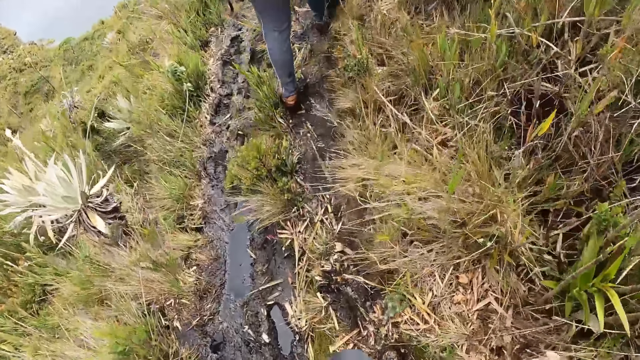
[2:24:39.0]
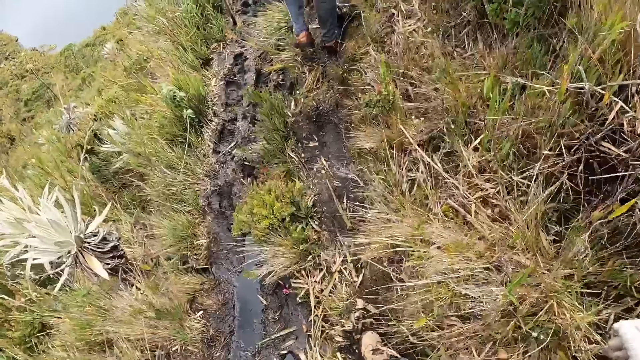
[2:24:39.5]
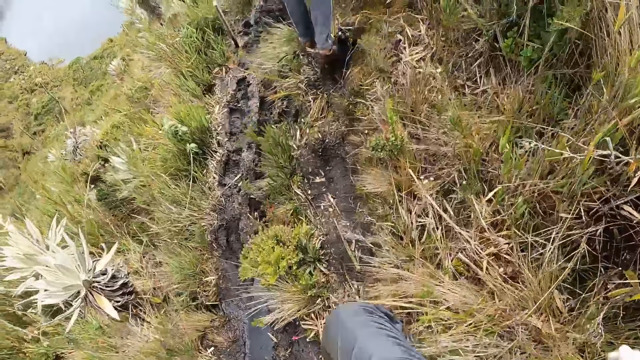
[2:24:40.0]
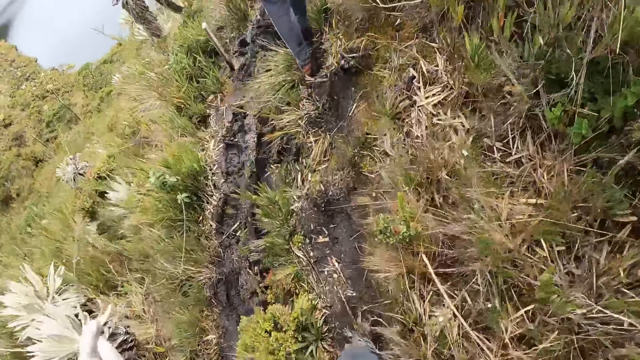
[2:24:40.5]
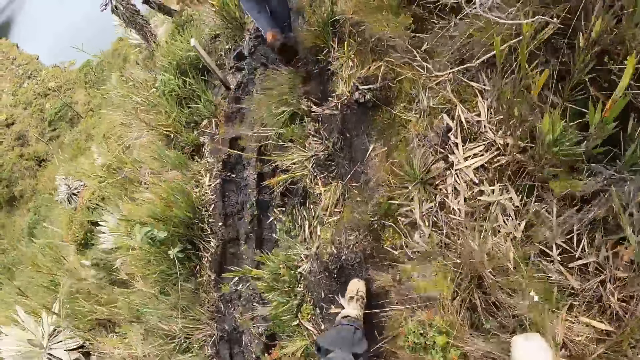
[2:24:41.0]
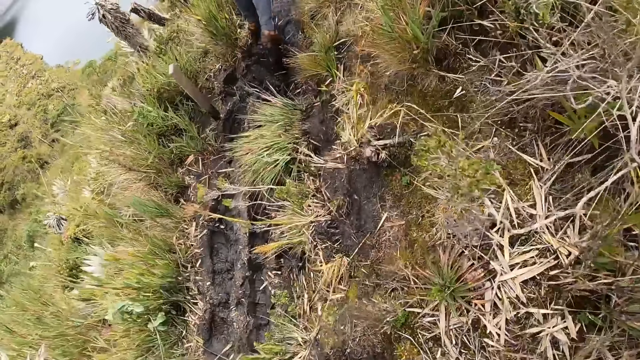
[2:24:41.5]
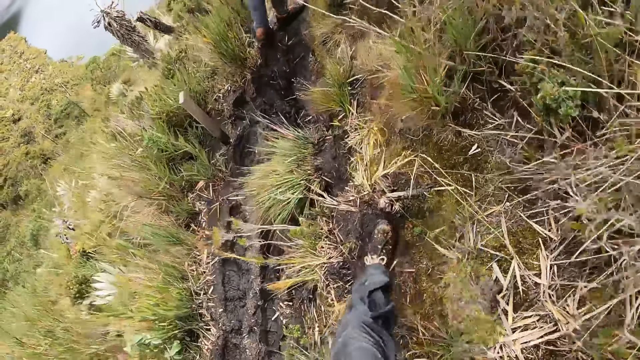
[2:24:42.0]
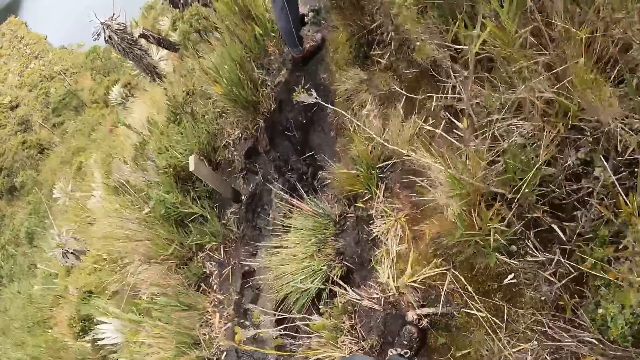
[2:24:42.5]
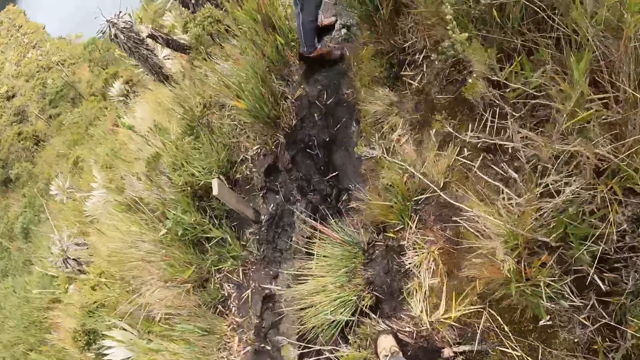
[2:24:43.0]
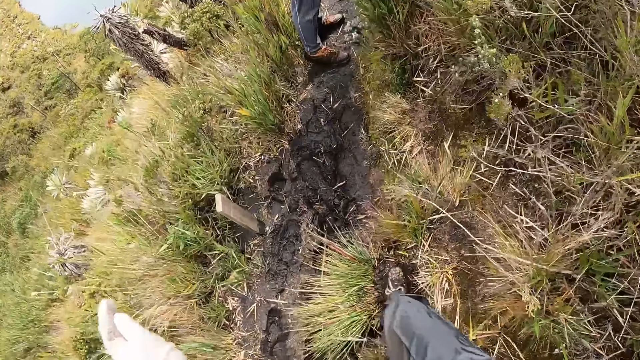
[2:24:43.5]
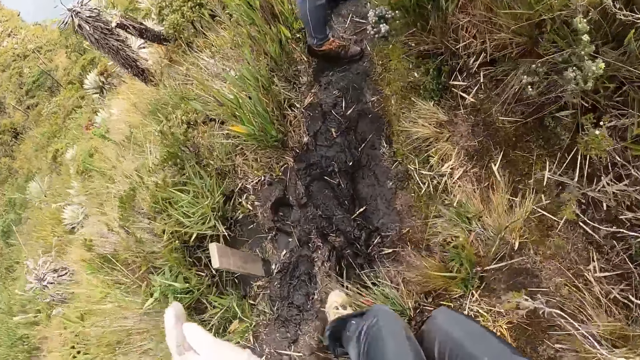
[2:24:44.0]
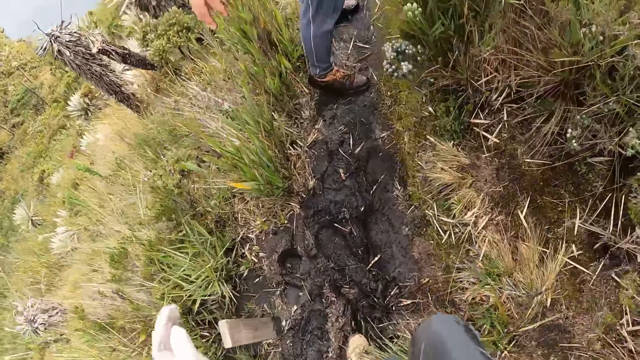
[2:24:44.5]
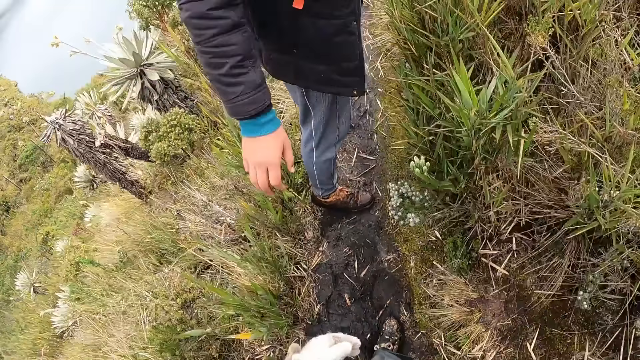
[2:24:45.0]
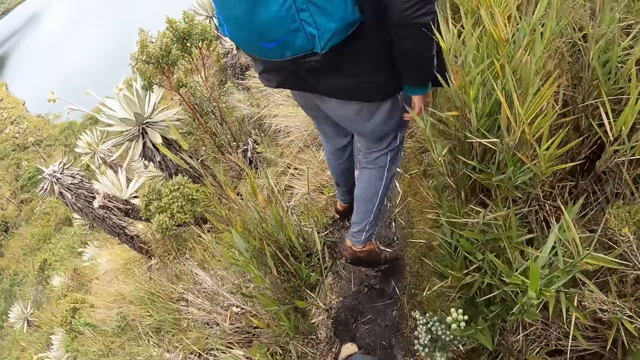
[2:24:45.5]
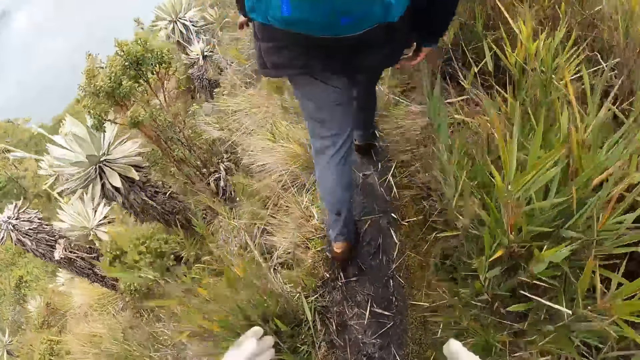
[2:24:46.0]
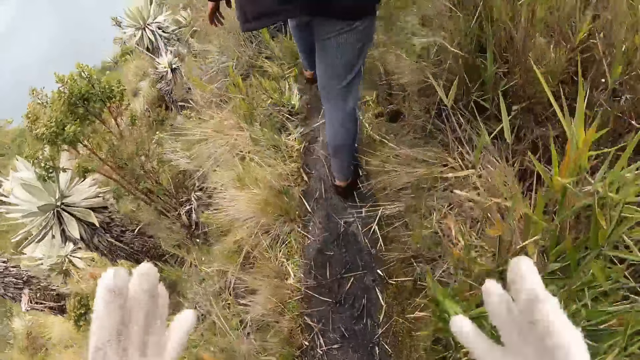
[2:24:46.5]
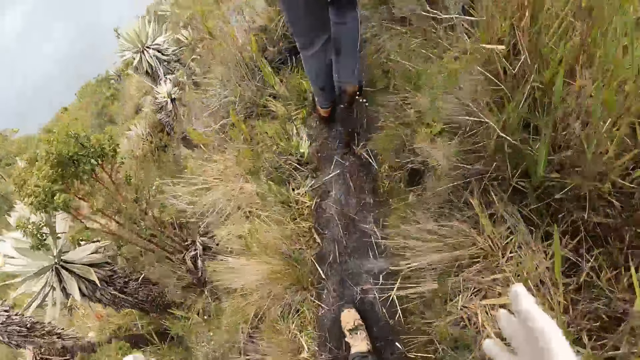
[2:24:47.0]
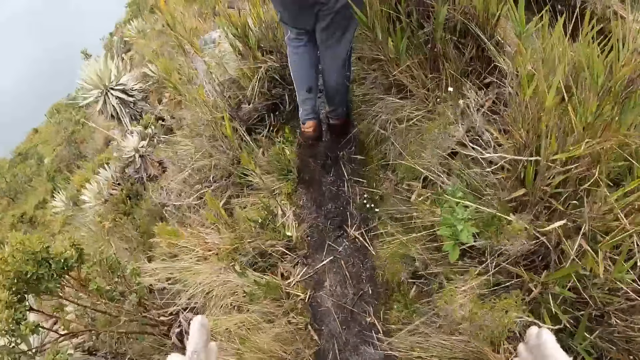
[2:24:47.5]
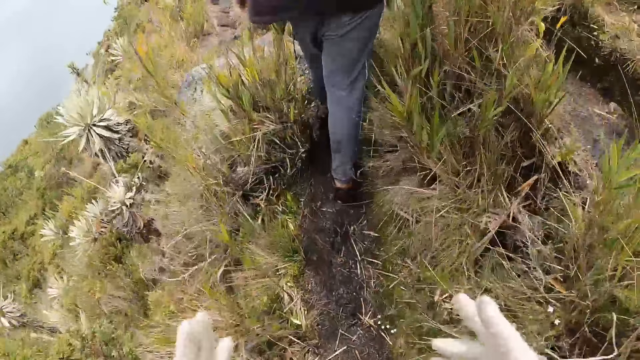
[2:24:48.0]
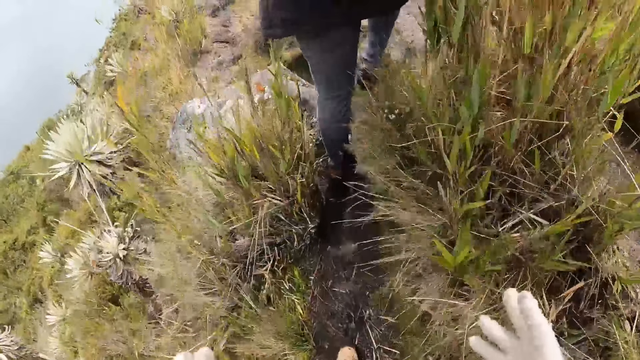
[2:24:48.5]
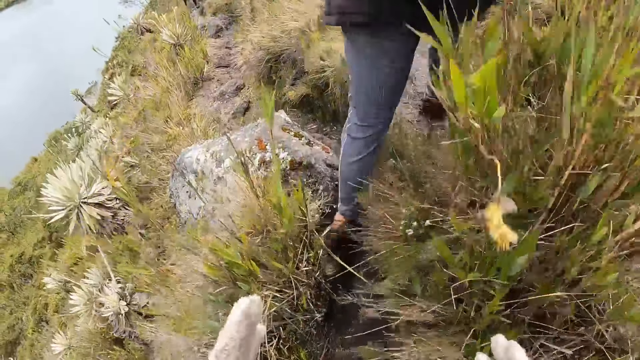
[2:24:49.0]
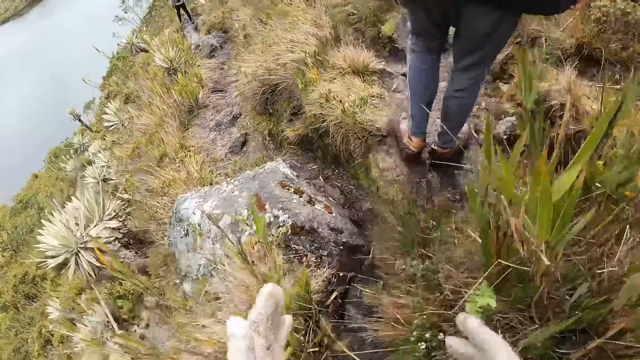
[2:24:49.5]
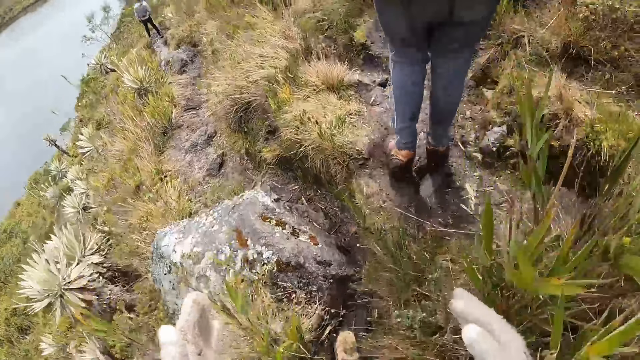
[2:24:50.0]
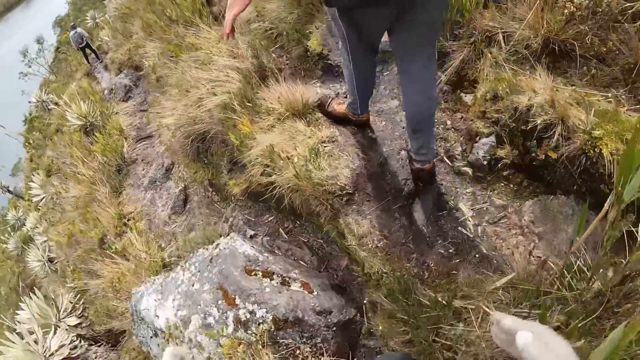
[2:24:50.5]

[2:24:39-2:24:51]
The man walks on the field.

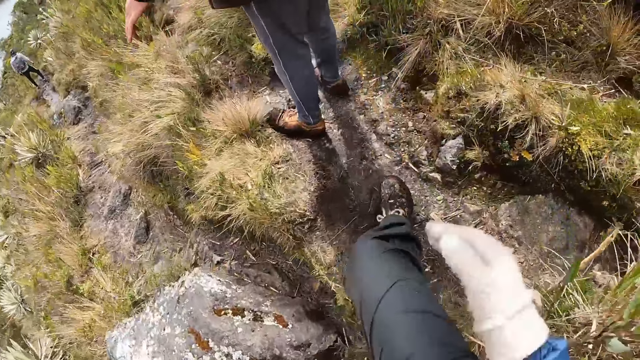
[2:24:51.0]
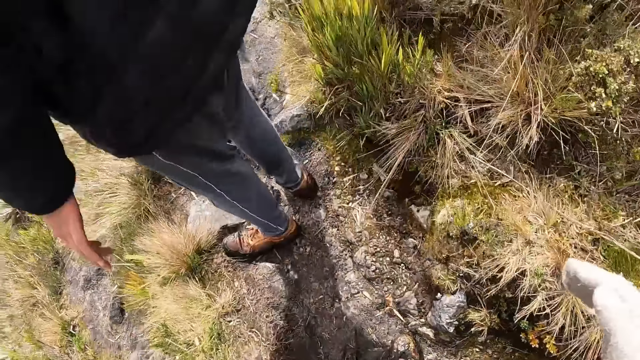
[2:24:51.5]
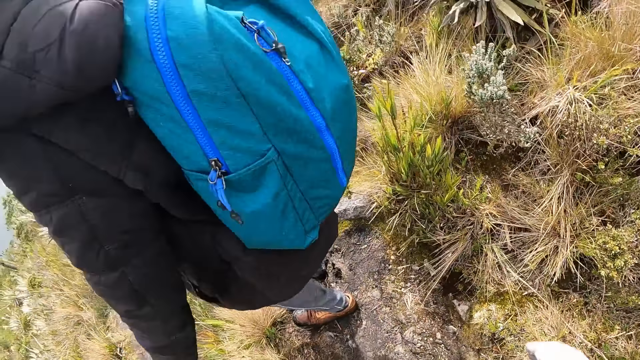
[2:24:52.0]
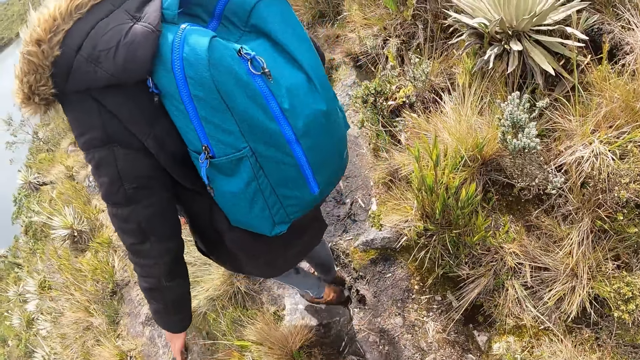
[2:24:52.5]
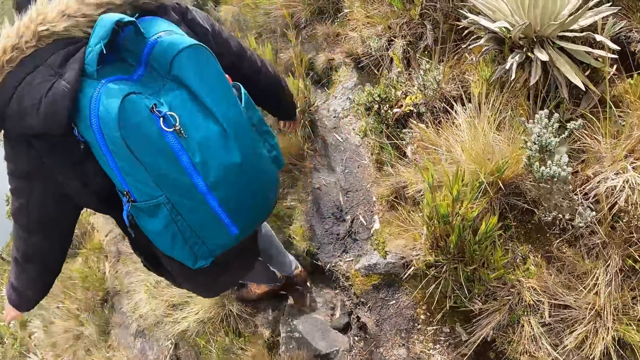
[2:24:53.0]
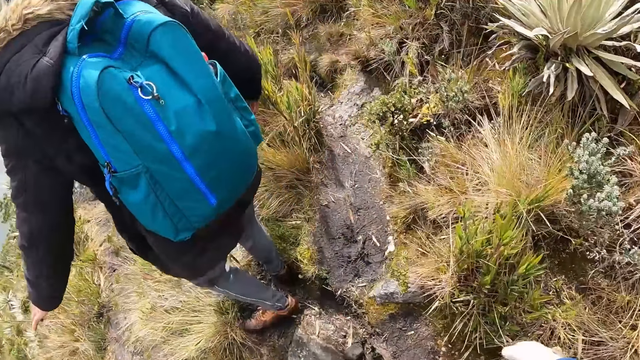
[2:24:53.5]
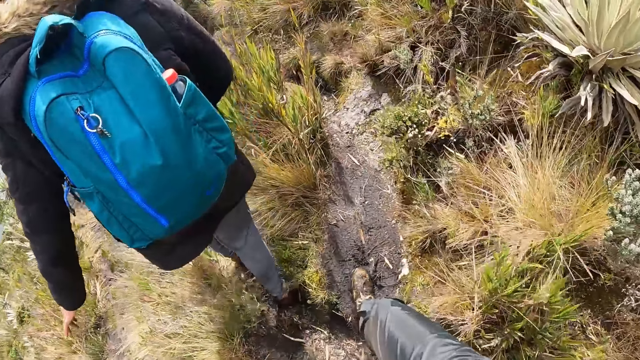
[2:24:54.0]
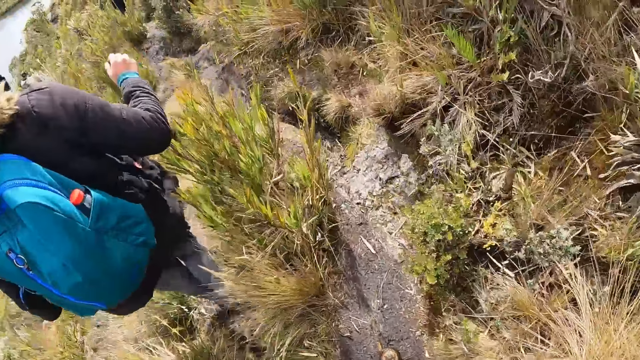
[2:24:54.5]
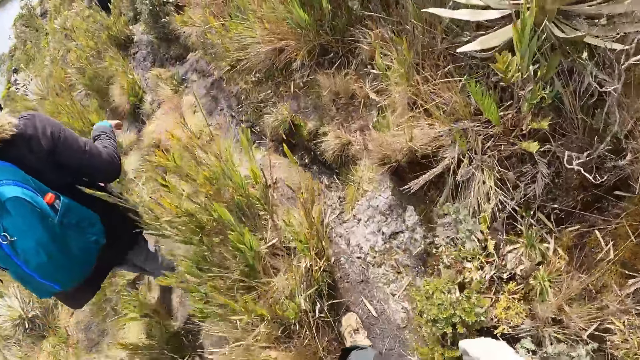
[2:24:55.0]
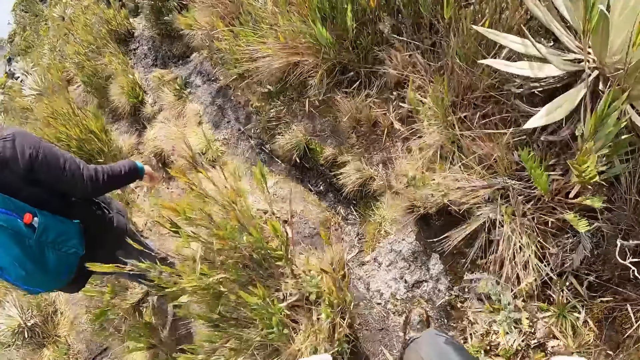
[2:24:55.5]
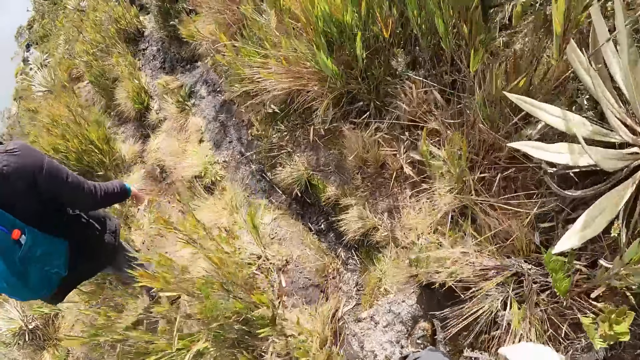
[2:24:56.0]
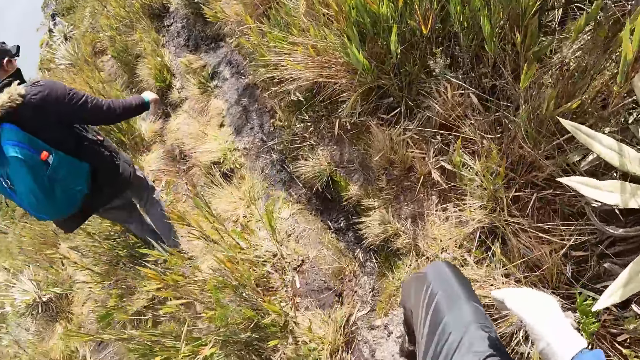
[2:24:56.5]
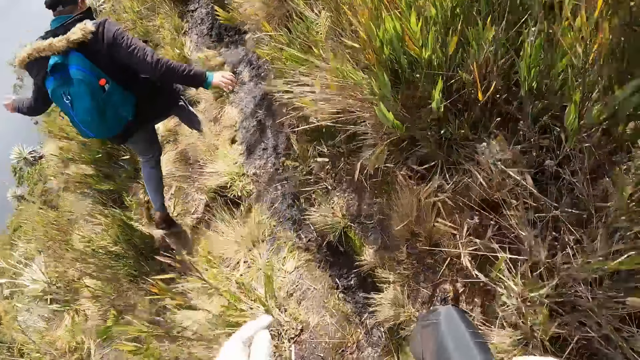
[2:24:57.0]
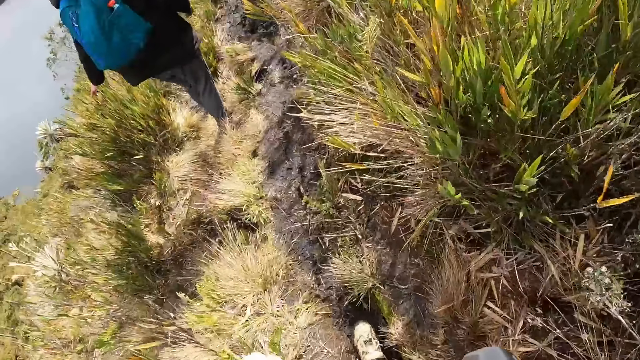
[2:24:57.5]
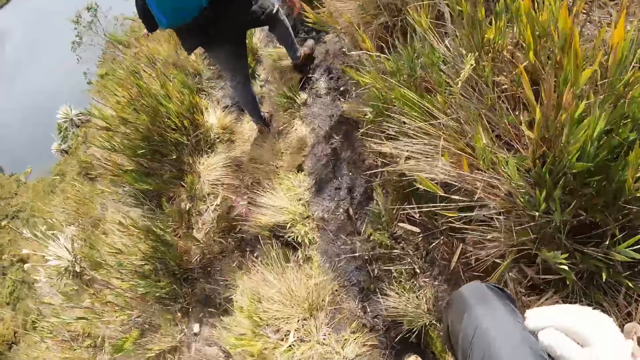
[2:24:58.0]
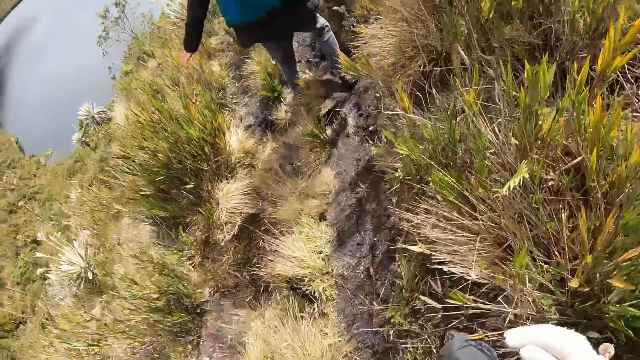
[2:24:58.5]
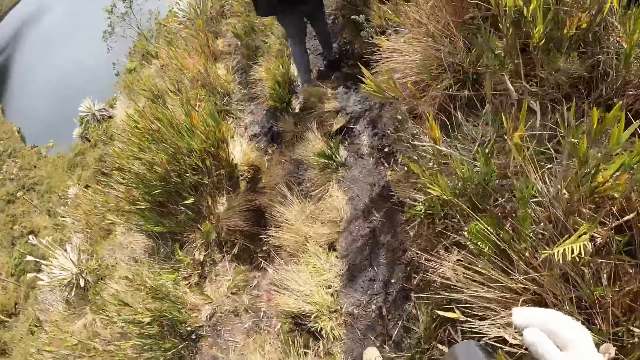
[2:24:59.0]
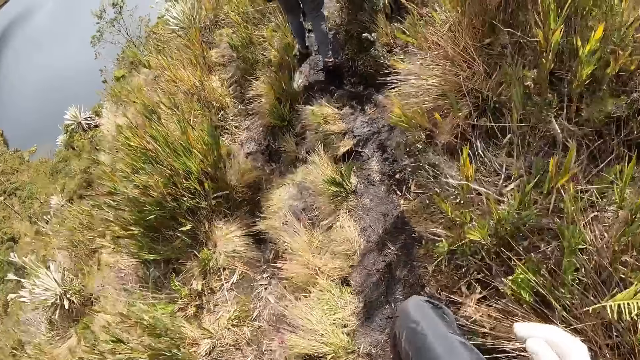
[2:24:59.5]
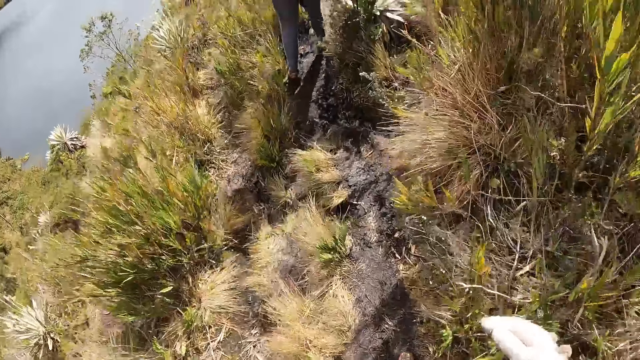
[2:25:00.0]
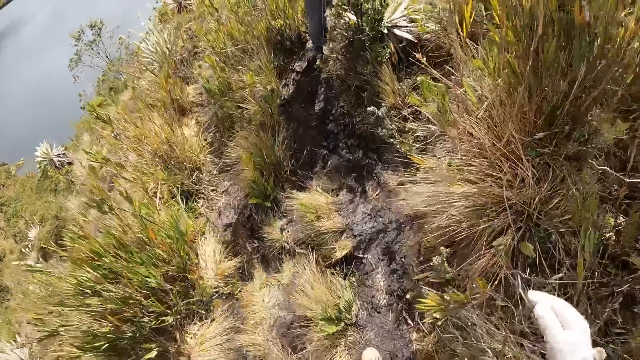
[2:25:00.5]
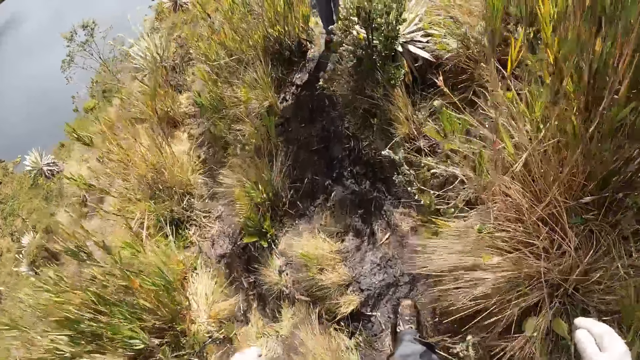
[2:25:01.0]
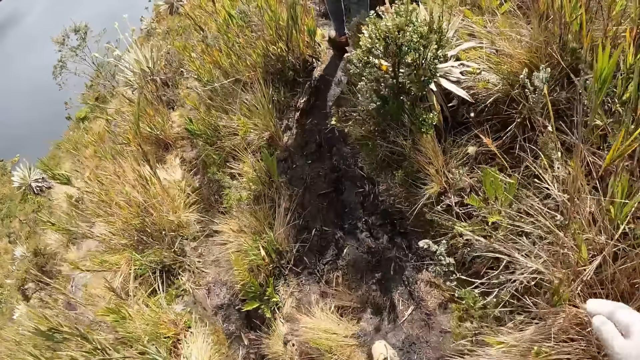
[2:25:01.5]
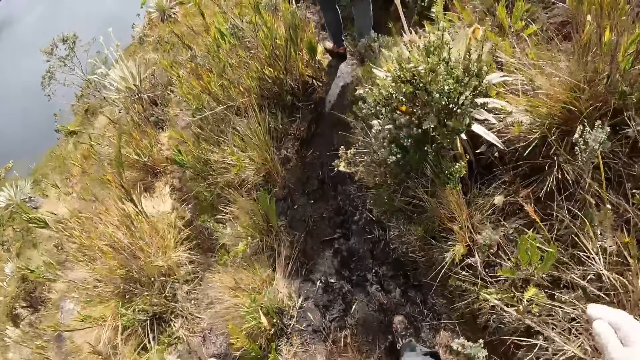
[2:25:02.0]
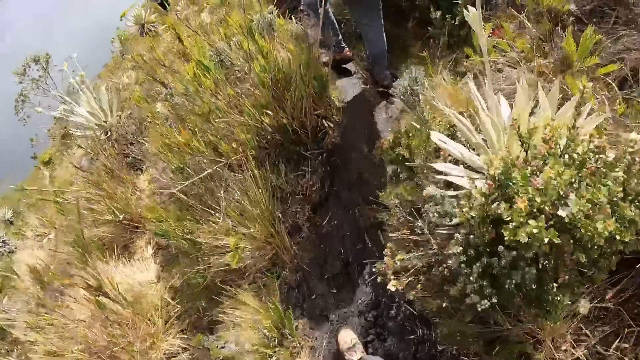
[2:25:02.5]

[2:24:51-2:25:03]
The man walks along down a hill. The camera wearer walks along the hill.
